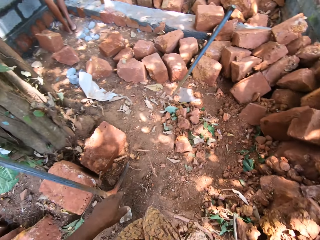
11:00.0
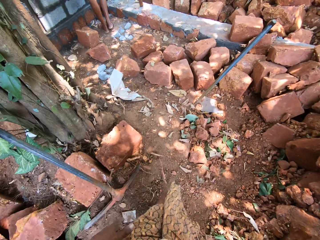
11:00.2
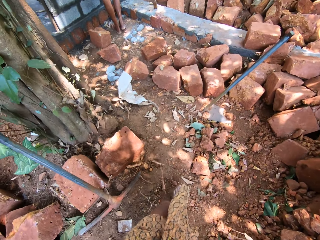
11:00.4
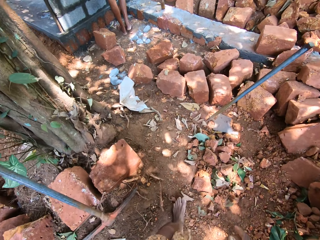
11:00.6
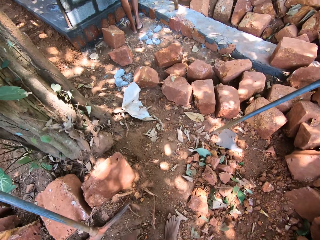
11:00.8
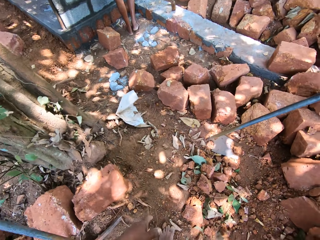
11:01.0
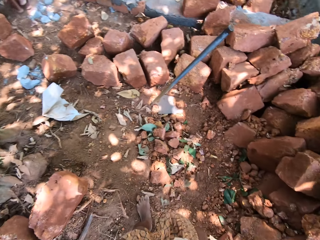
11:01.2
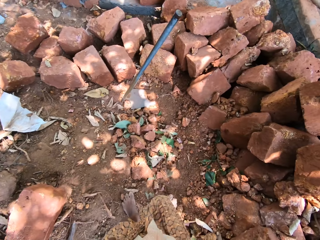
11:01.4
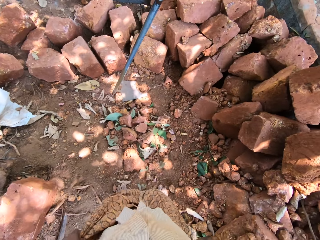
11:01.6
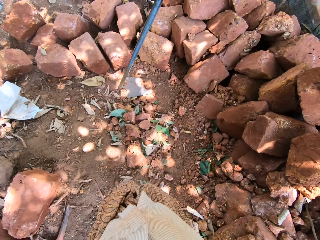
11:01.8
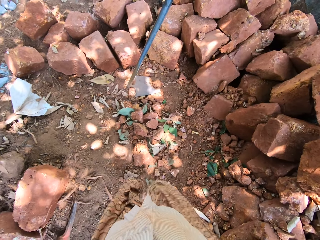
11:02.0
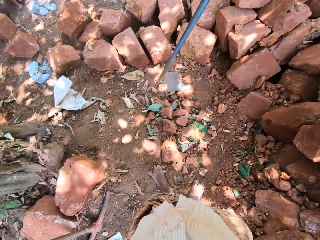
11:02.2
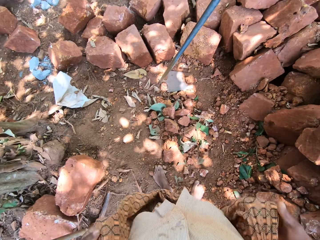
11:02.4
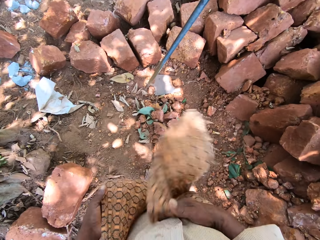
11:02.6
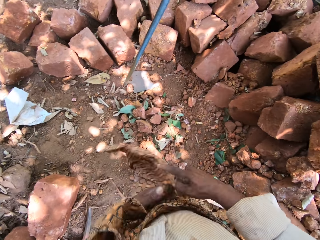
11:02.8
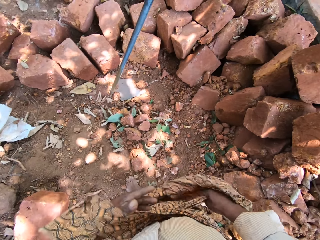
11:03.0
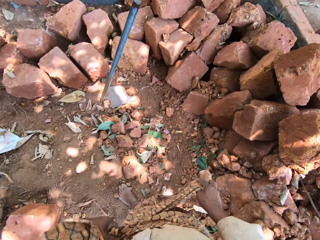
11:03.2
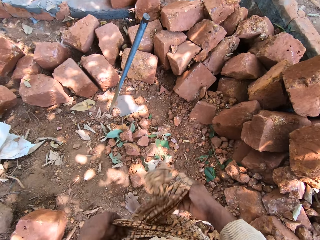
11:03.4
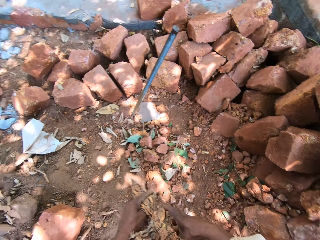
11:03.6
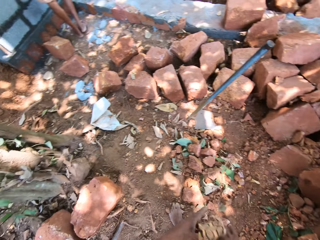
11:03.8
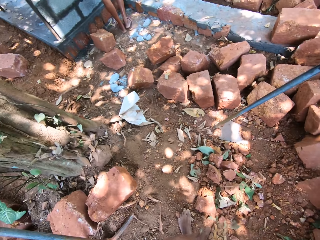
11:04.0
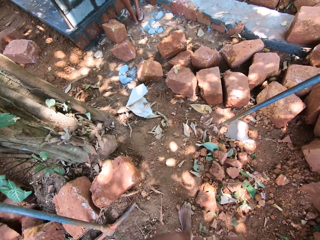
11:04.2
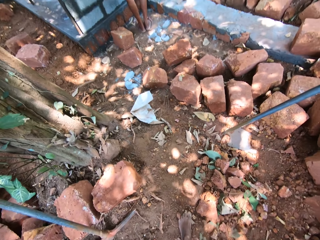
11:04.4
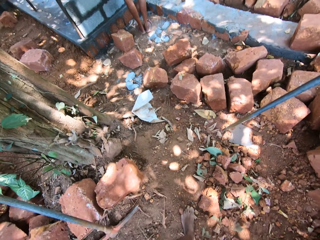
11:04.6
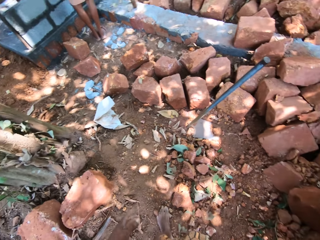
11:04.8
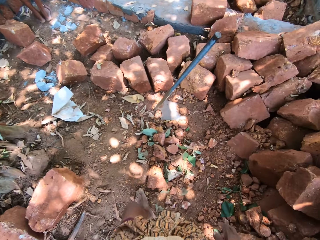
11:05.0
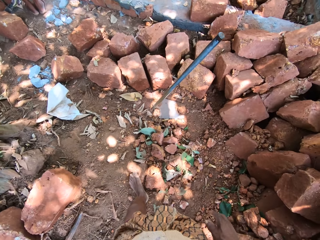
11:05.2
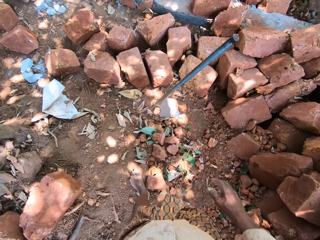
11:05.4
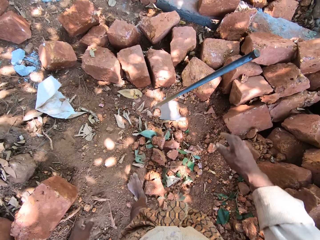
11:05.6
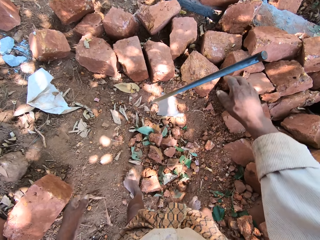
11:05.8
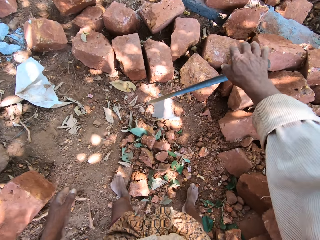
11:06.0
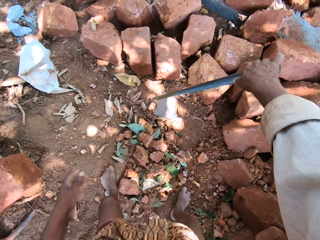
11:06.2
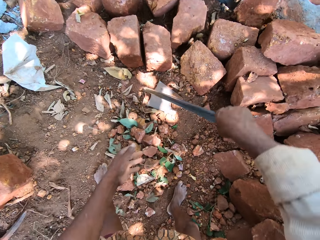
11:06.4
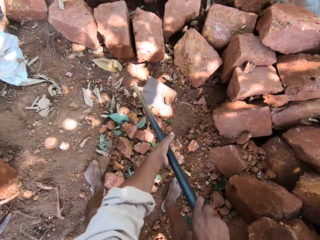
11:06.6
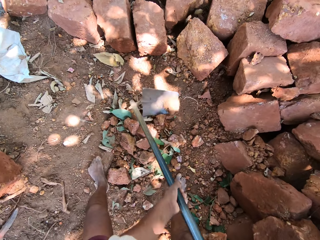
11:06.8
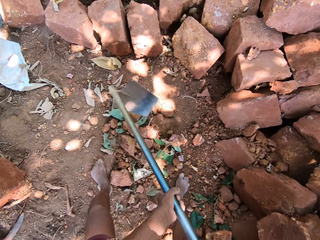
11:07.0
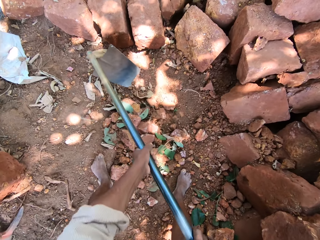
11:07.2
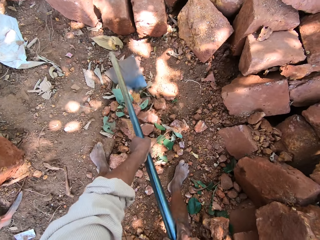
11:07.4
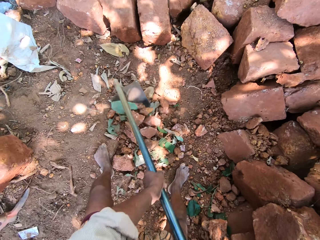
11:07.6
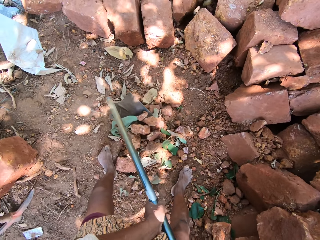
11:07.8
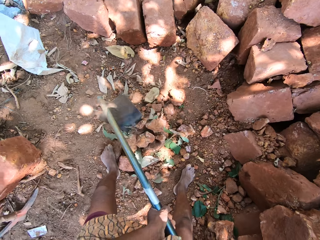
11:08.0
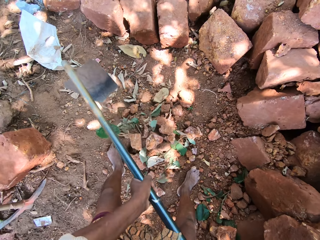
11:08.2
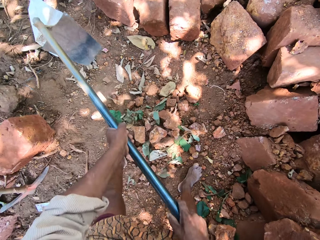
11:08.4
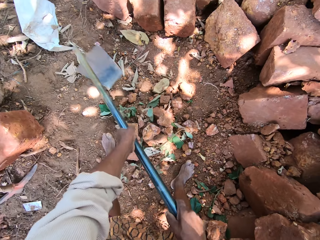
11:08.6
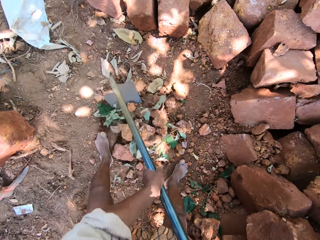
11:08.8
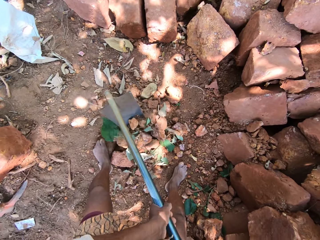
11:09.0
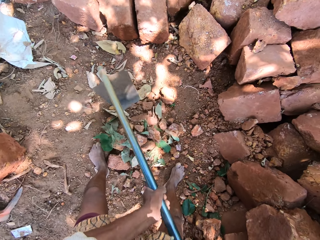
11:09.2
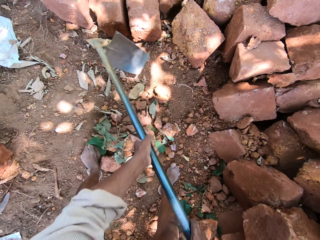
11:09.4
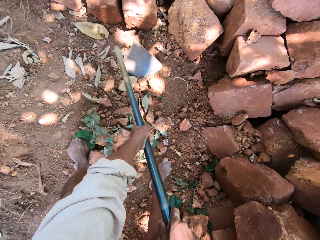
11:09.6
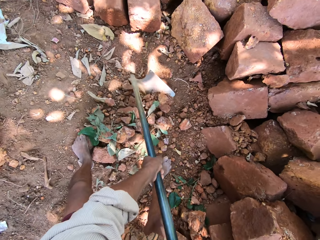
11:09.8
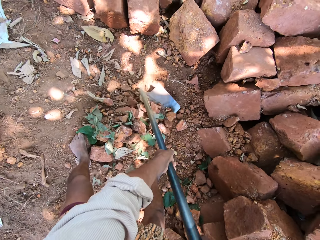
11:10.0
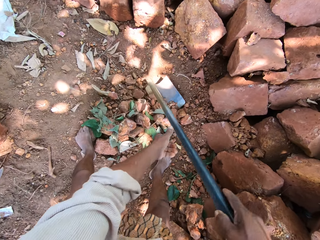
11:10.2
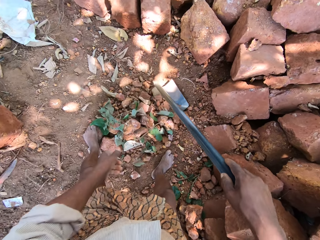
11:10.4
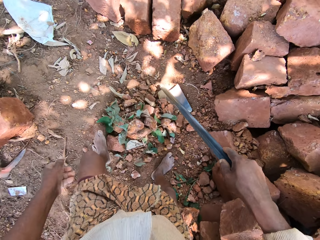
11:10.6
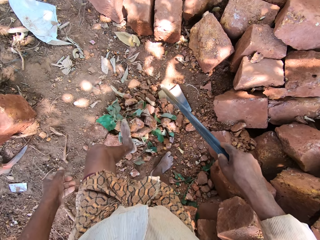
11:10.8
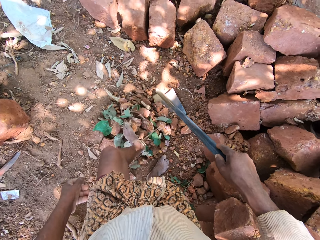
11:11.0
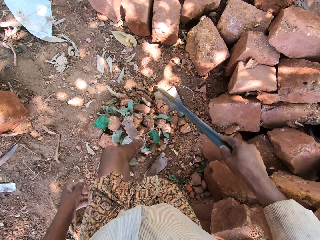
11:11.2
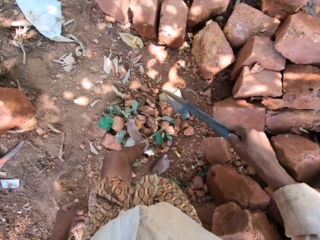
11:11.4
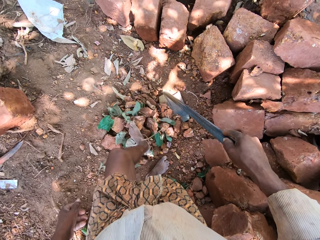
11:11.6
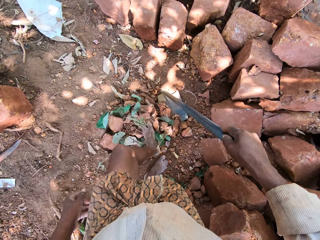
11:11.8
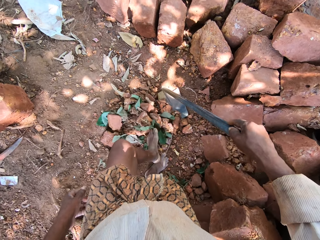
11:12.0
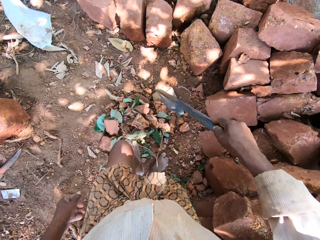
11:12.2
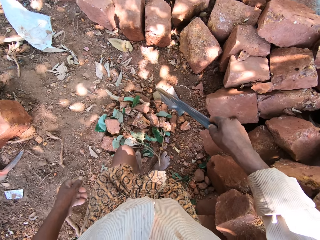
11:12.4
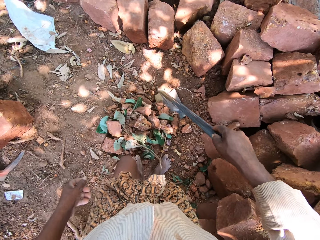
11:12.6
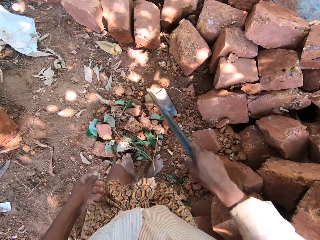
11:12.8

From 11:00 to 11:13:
The camera wearer wraps the cloth. He ties the piece of cloth round his waist with both hands. He steps forward. He picks up the hoe. He holds the hoe on the ground with his right hand. He holds the hoe with both hands. He scoops clay sand from the ground with the hoe in both hands. He moves the stones. He removes his left hand from the hoe in his right hand. He moves the leg. He moves the clay stones on the ground with his left hand.

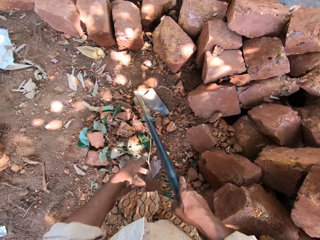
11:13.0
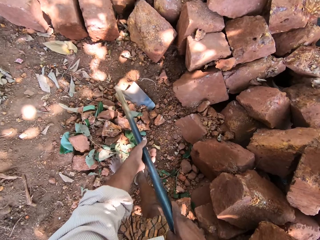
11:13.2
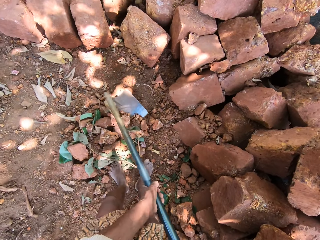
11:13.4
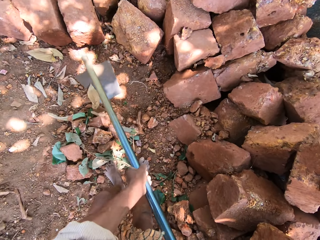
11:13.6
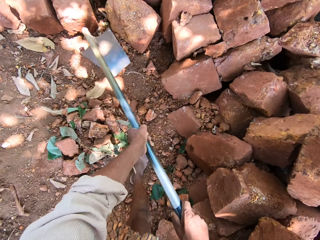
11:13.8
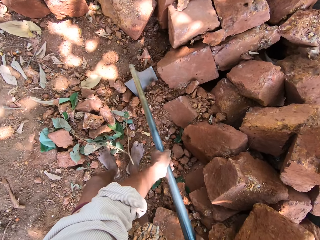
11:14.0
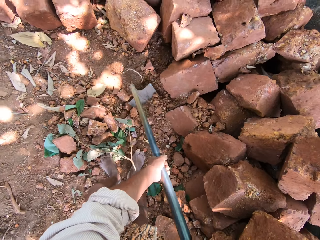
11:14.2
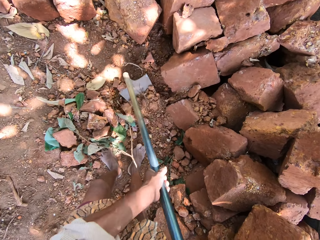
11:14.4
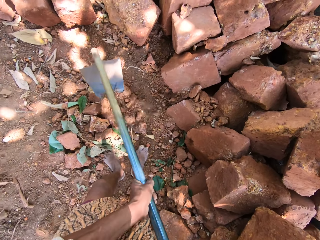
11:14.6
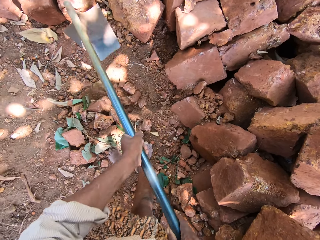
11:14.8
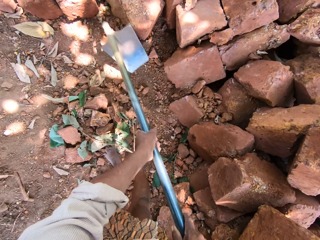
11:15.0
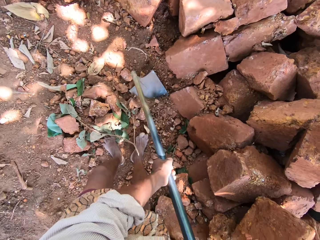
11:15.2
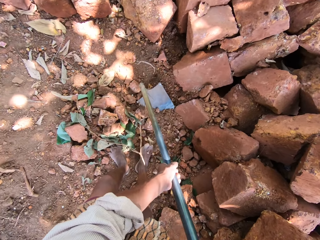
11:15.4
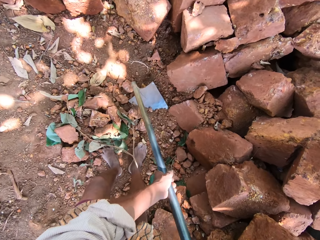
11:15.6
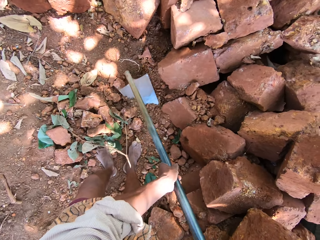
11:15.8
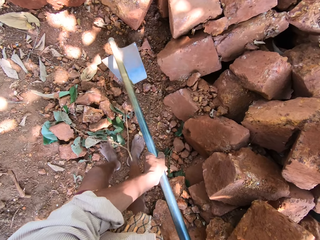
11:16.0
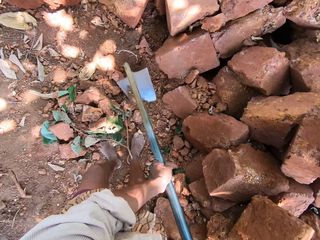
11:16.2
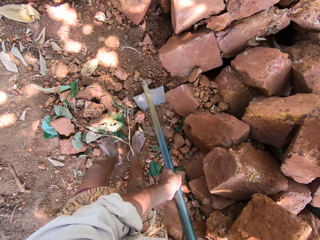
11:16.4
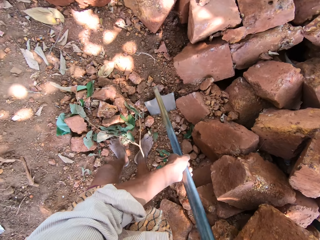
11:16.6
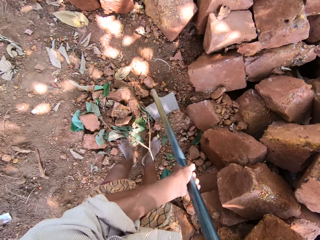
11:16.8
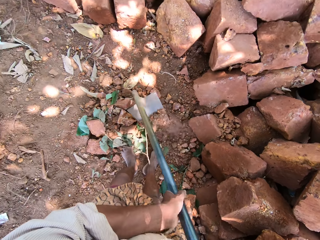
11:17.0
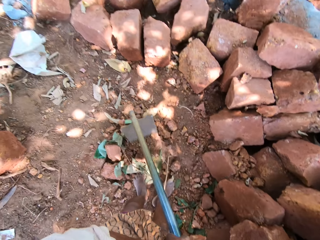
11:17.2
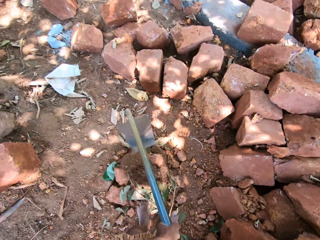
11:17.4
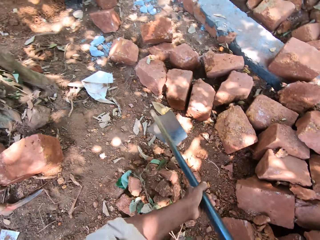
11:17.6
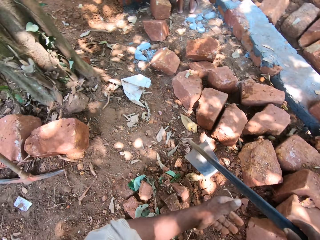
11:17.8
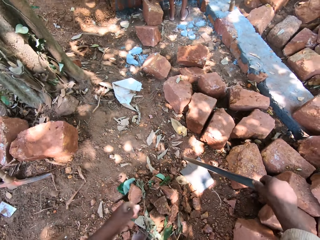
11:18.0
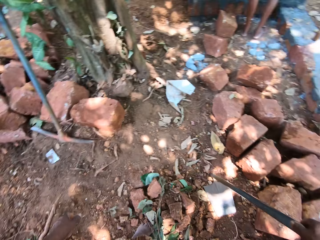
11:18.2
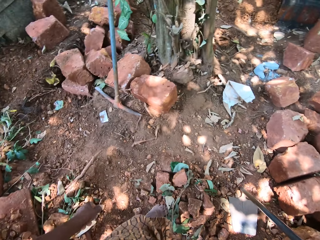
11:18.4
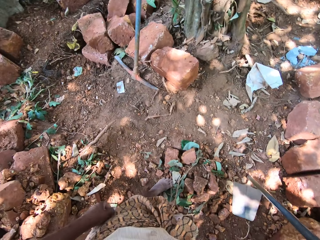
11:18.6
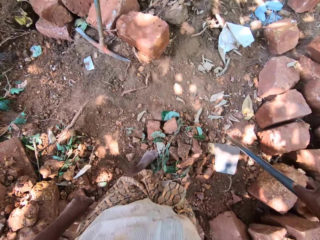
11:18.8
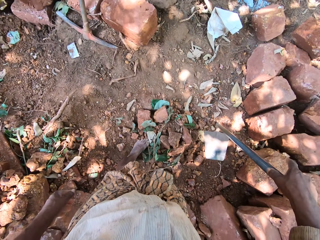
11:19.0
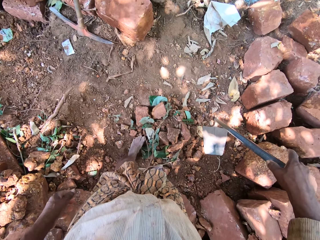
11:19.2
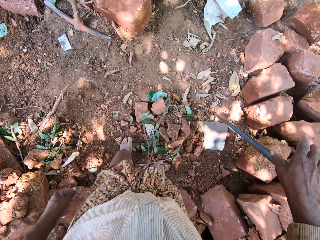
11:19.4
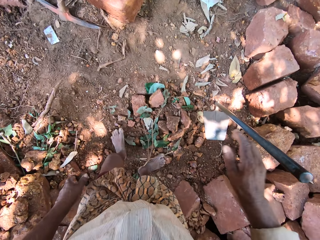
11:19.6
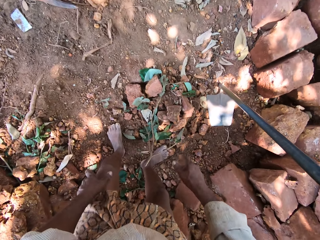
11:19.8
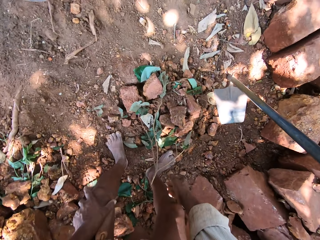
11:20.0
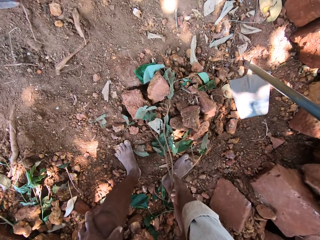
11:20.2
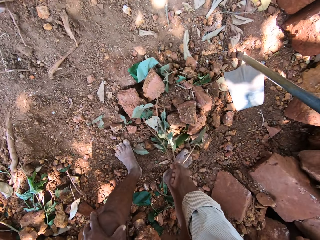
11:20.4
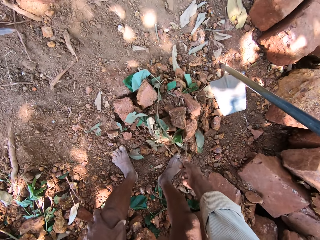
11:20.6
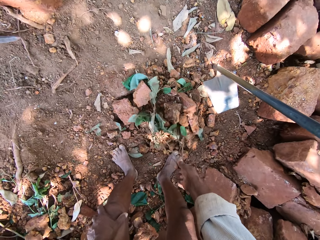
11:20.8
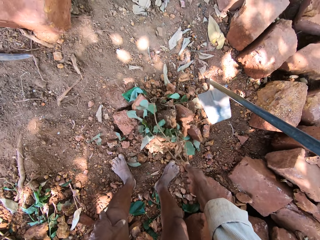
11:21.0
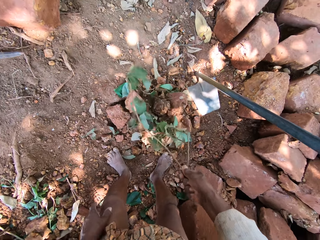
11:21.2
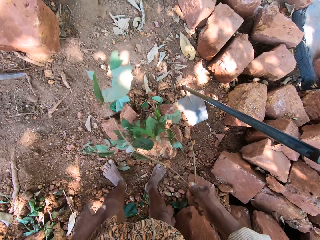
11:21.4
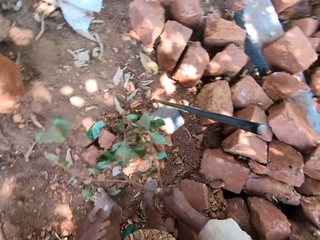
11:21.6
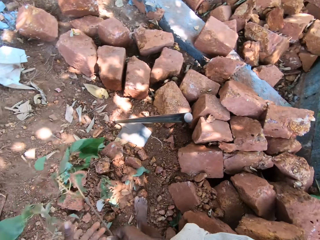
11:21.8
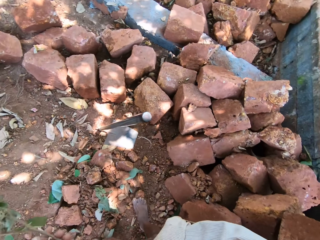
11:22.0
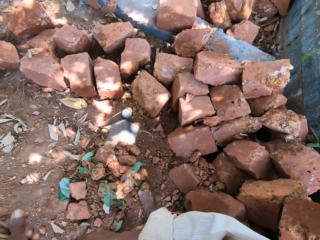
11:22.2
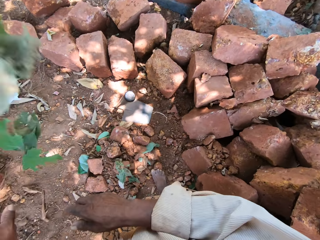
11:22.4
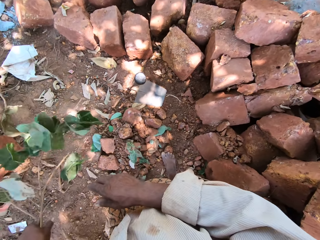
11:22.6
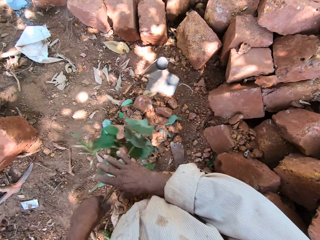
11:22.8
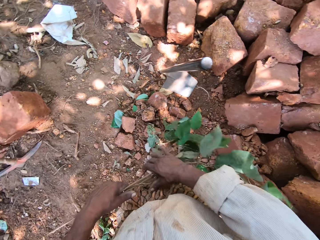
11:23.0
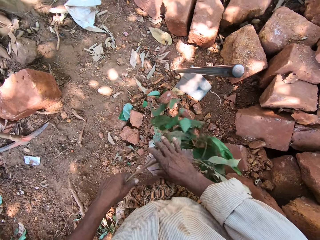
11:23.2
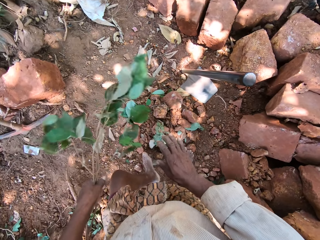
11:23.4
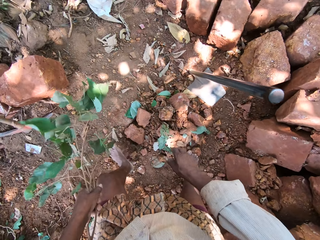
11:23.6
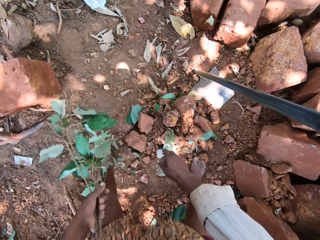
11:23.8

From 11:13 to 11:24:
The camera wearer holds the hoe with both hands. He moves the stones with the hoe. He scoops clay sand from the ground with the hoe in both hands. He puts the hoe down. He removes his left hand from the hoe in his right hand. He removes his right hand from the hoe on the ground. He picks a branch of leaves from the ground with his right hand. He passes the branch of leaves in his right hand to his left hand. He picks up the branch.
